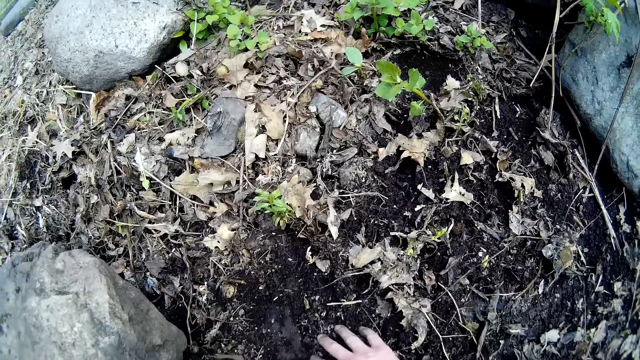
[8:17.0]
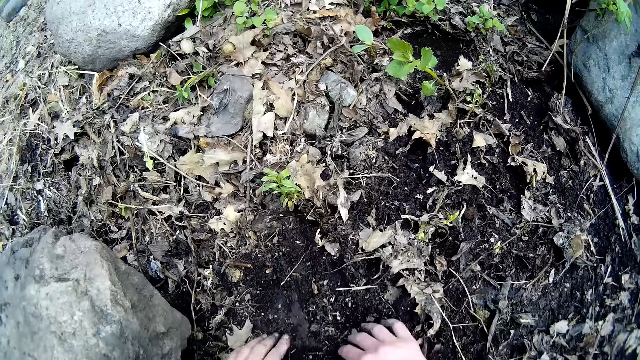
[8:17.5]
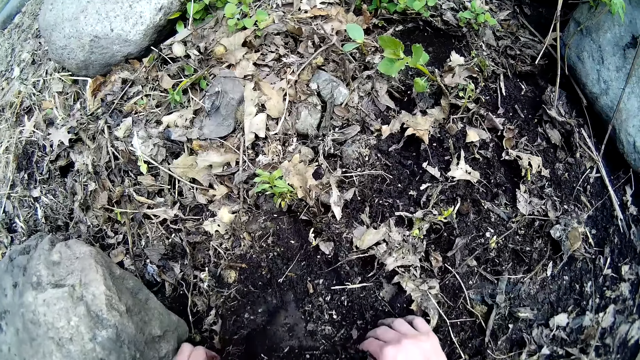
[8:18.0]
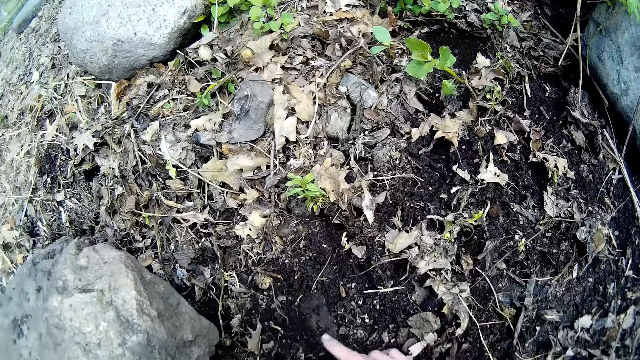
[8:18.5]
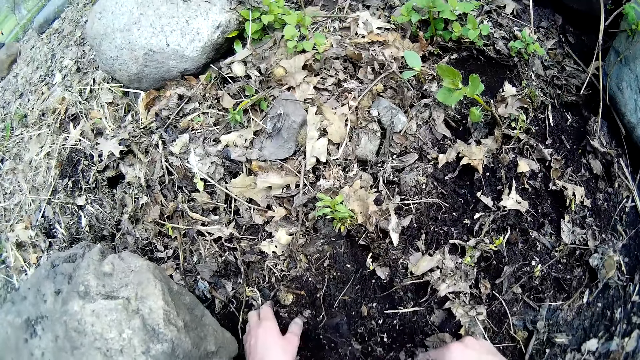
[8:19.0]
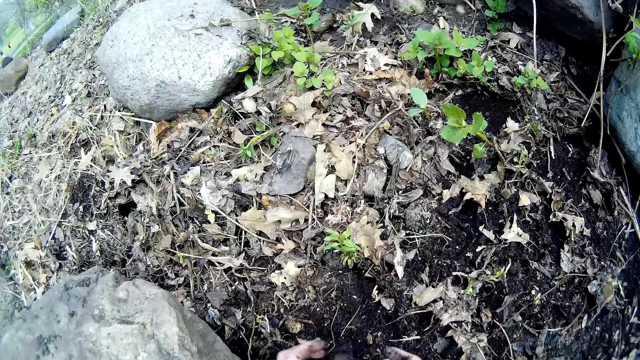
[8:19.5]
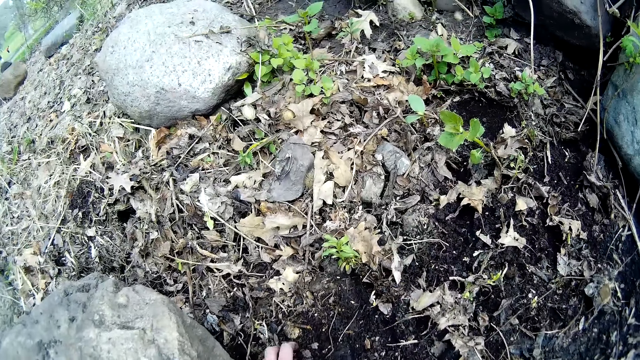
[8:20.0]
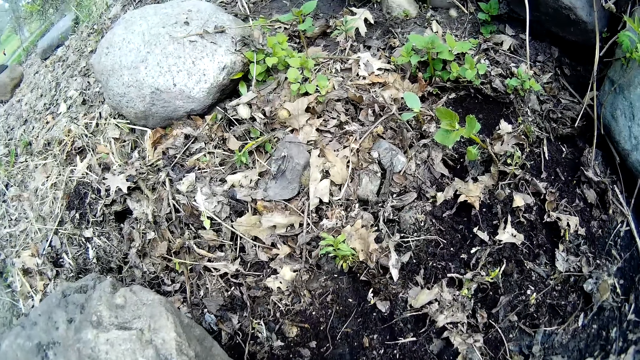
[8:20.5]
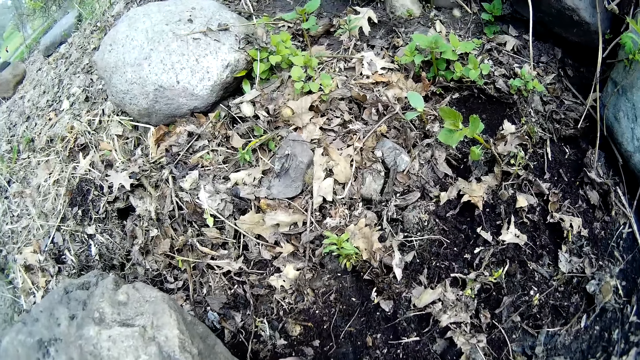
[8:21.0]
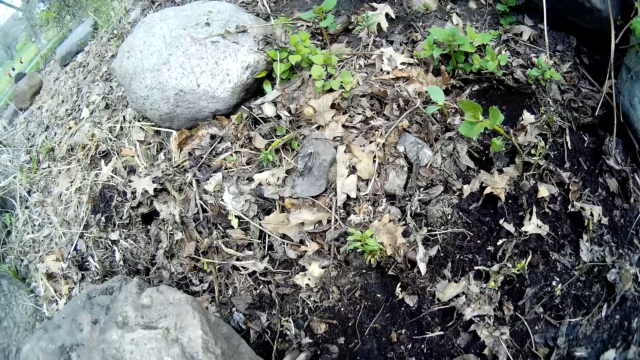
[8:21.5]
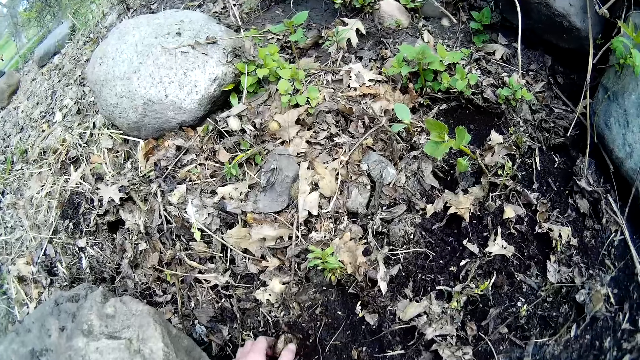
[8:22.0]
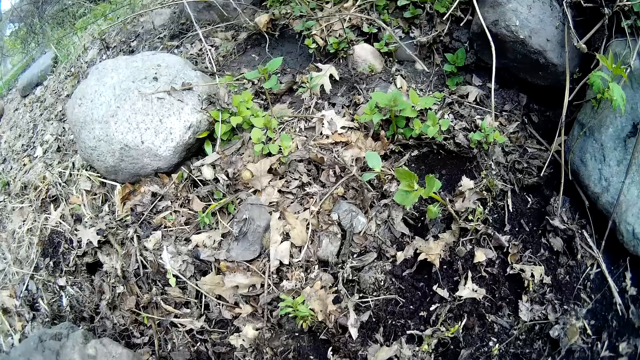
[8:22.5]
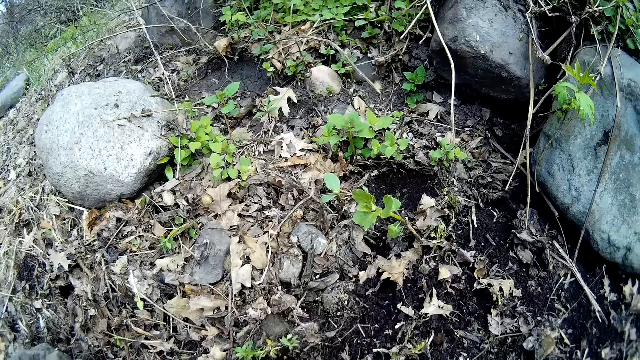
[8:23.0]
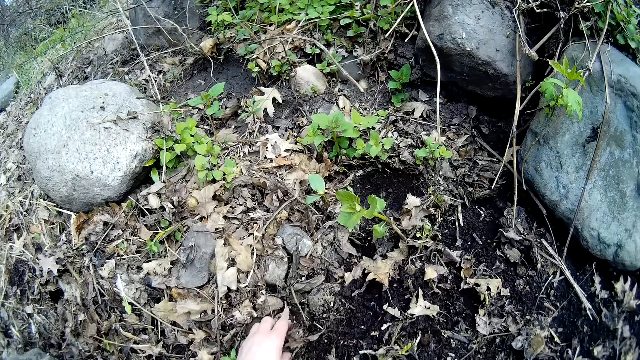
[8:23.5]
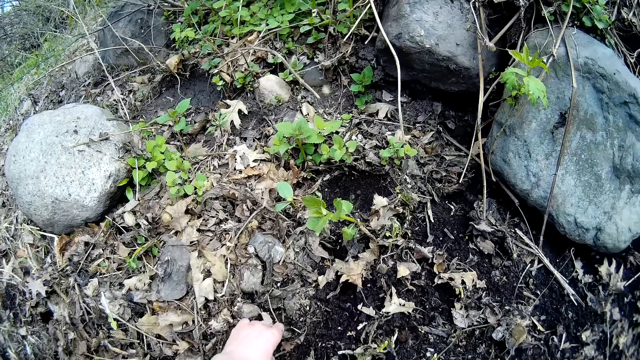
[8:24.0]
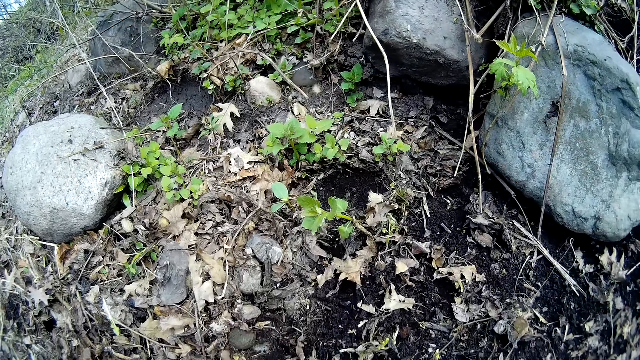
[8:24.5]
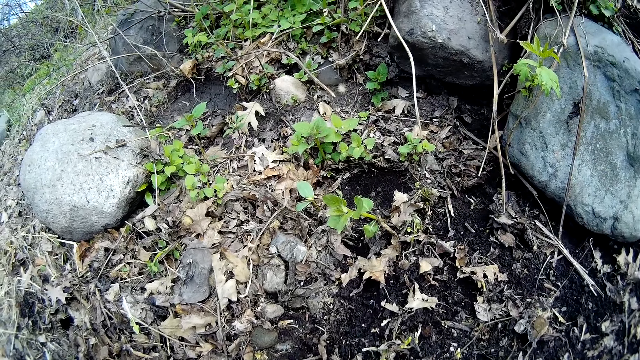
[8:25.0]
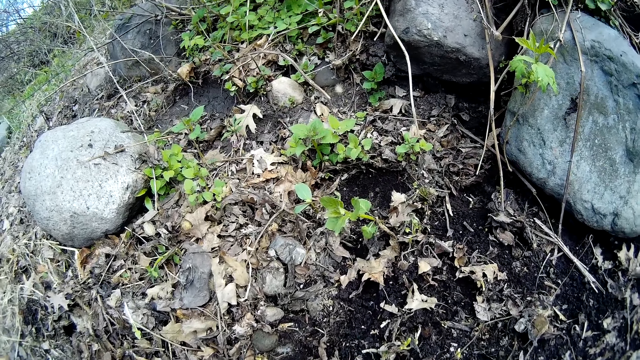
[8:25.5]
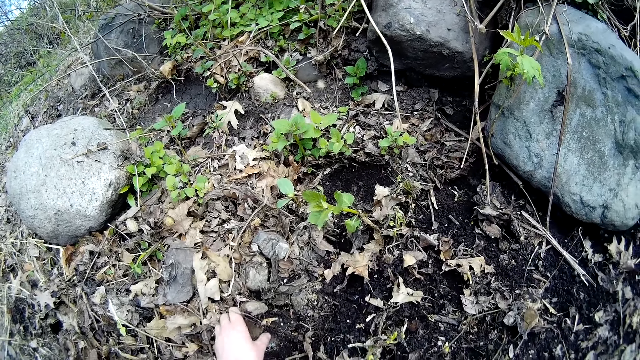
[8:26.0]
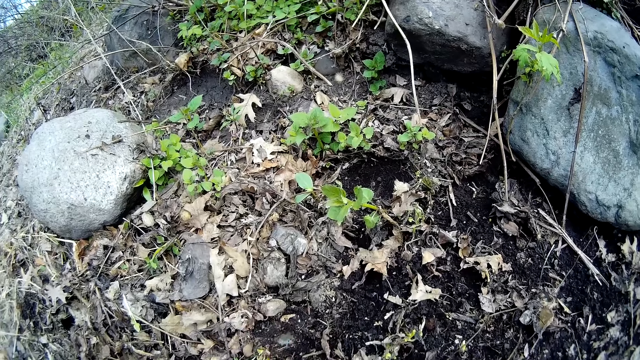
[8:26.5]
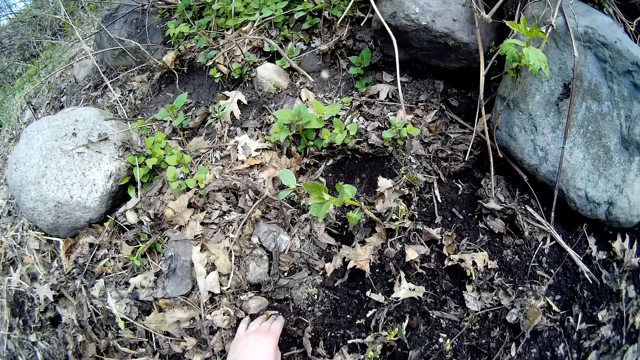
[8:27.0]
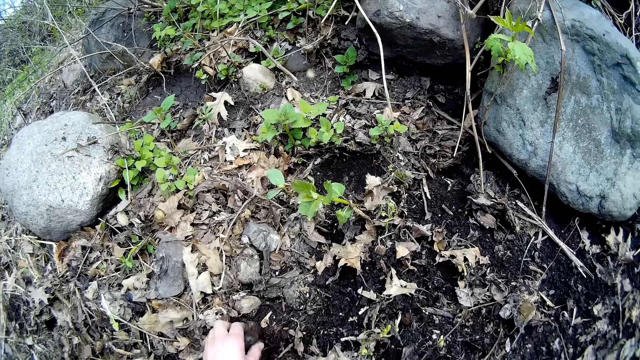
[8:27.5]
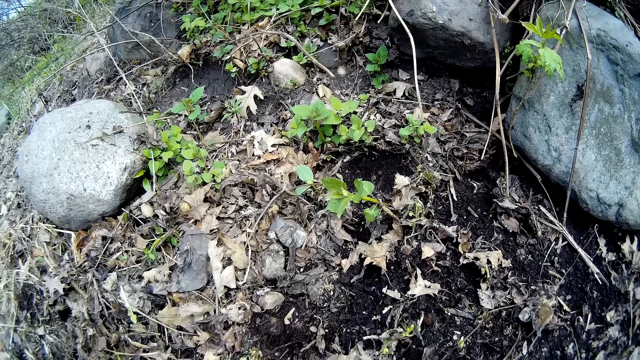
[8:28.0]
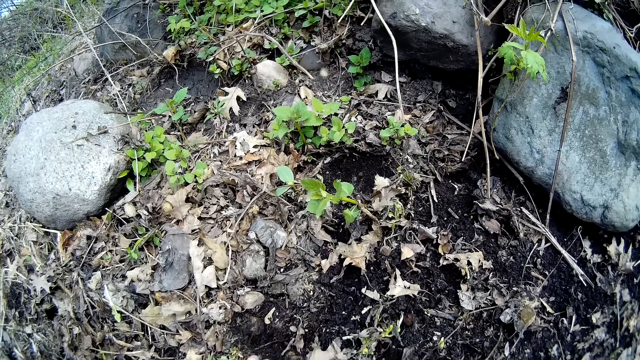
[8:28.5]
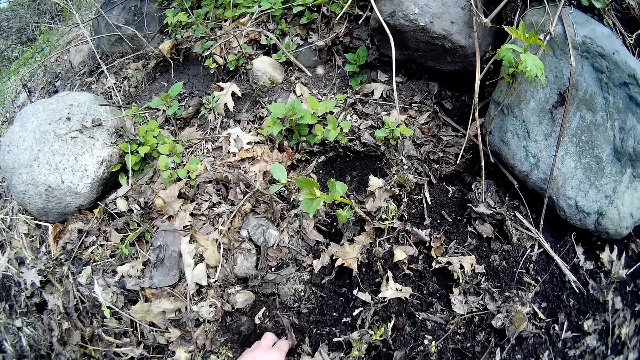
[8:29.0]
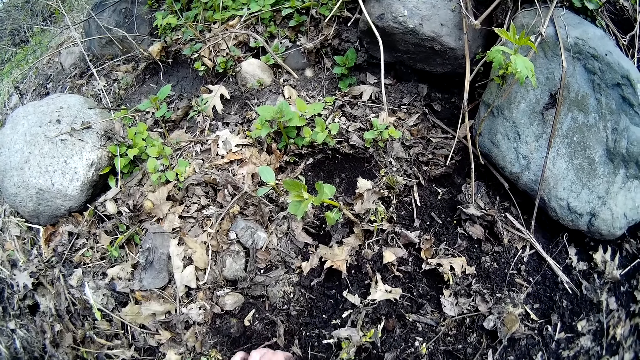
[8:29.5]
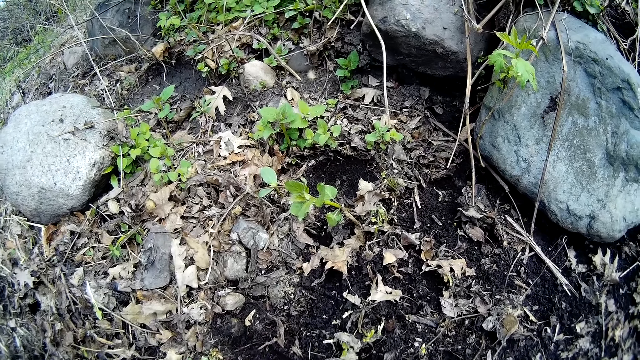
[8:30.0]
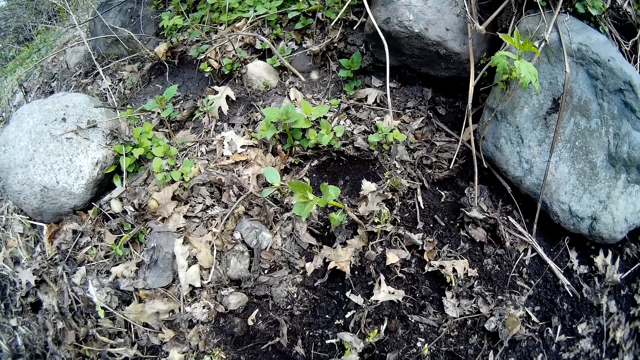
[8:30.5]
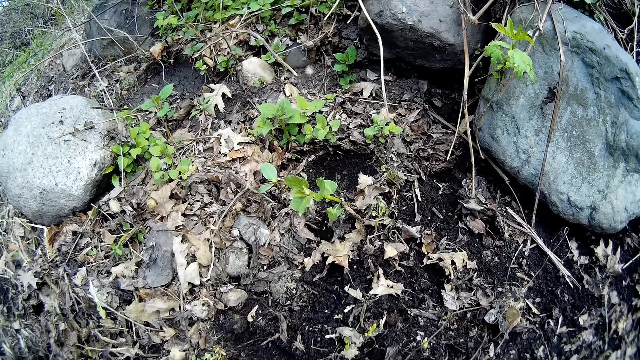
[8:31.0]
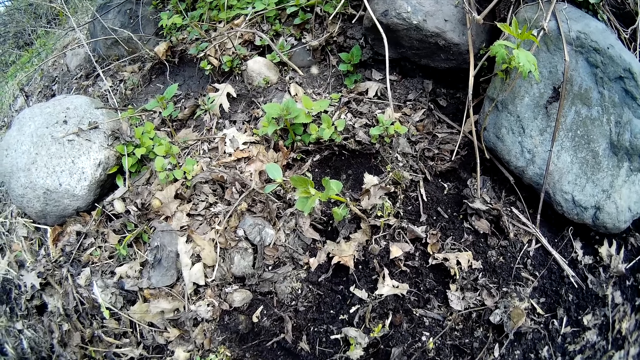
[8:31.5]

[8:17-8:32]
The camera wearer puts hands on the ground. She pulls a stone from the ground. She picks a stone from the ground with her left hand. She clears debris from the ground with her left hand and puts the dried leaves aside. She picks a stone from the ground with her left hand repeatedly.

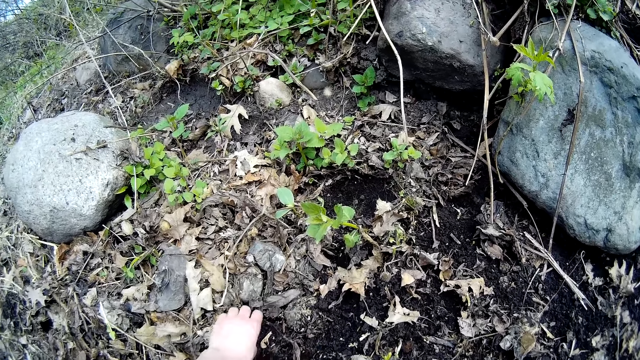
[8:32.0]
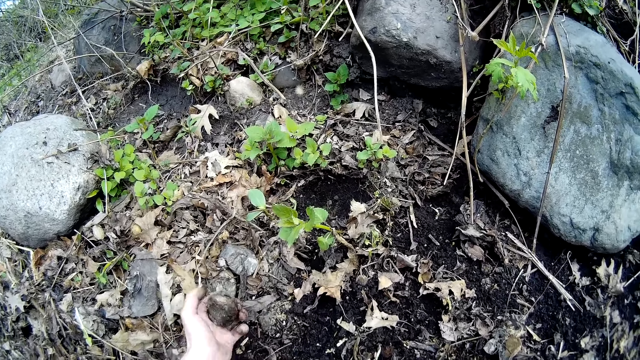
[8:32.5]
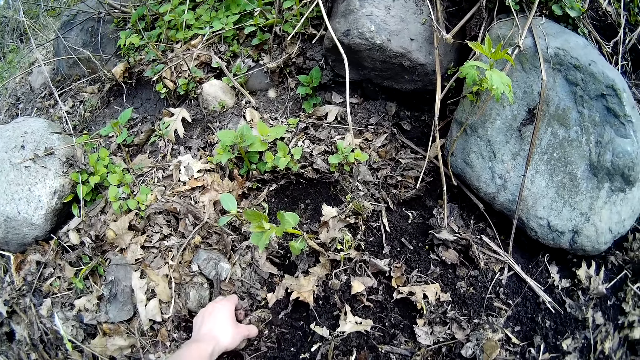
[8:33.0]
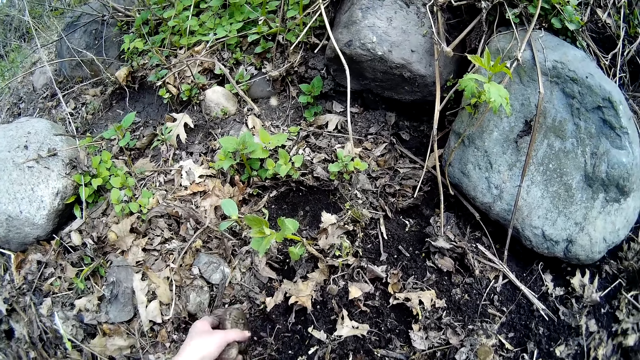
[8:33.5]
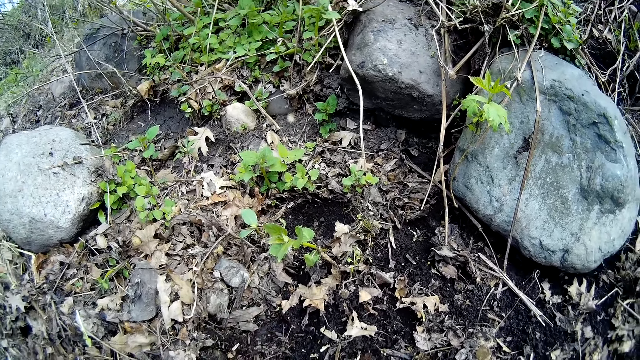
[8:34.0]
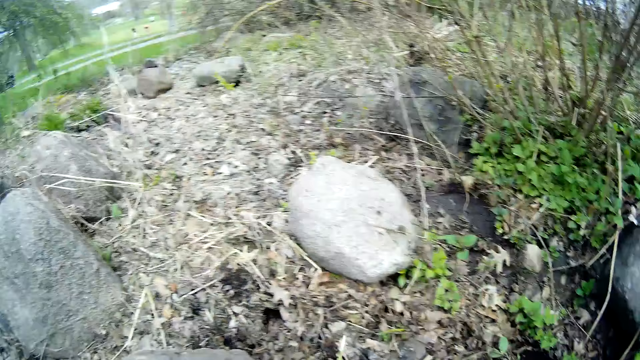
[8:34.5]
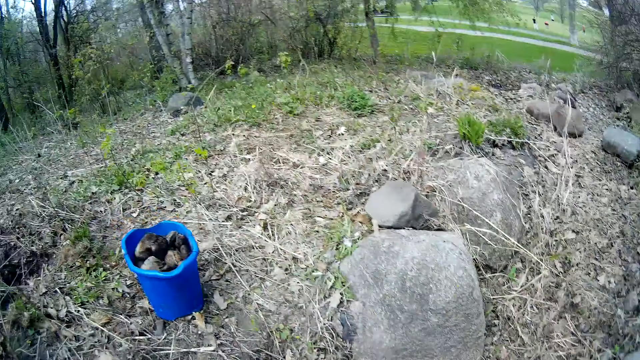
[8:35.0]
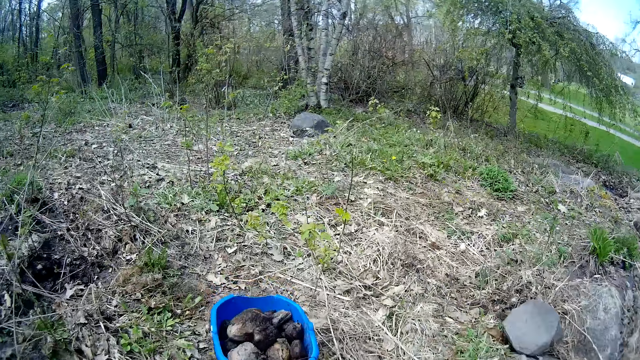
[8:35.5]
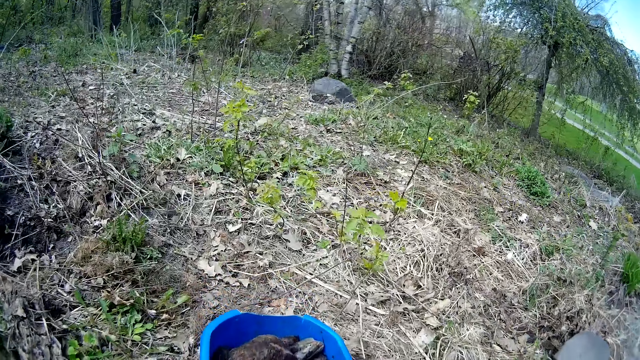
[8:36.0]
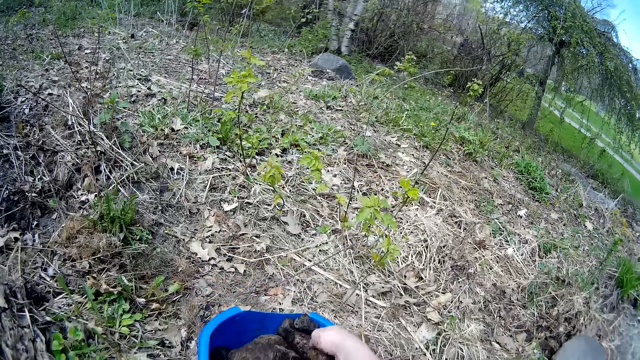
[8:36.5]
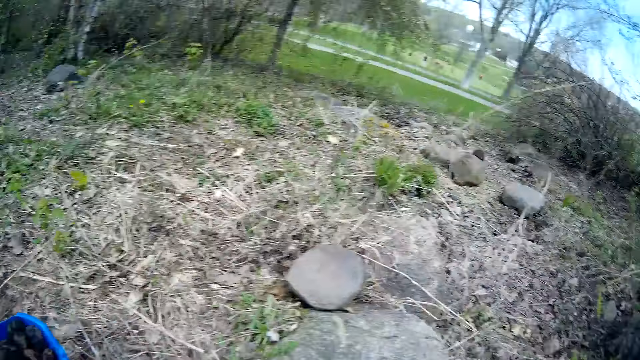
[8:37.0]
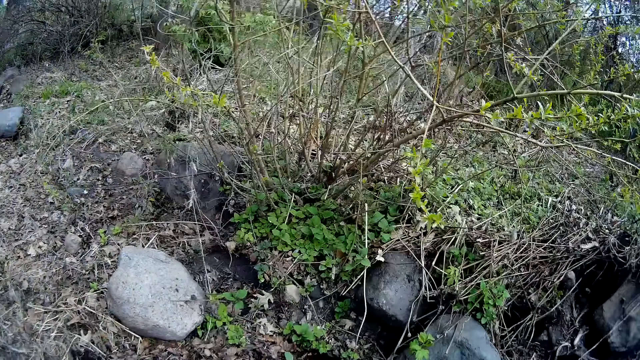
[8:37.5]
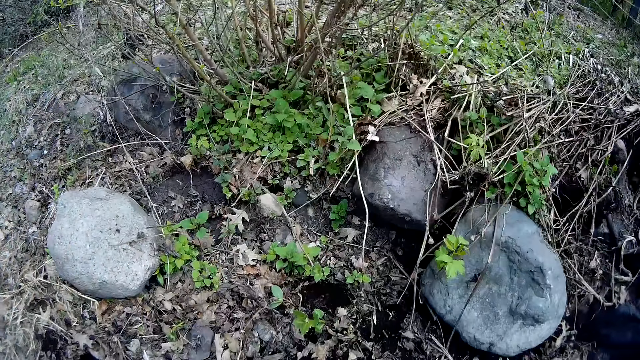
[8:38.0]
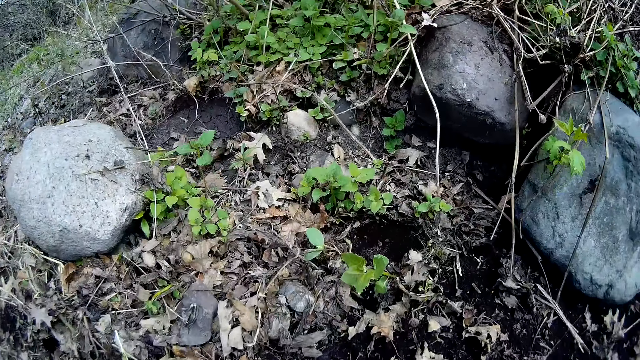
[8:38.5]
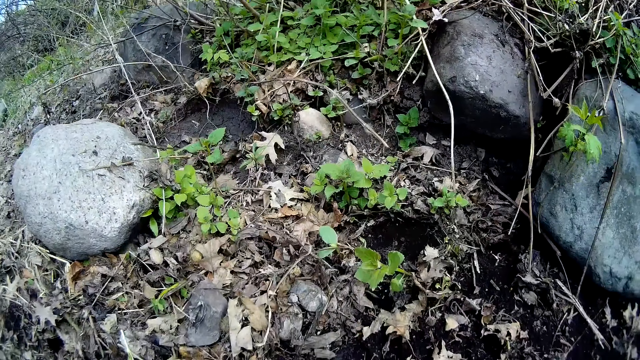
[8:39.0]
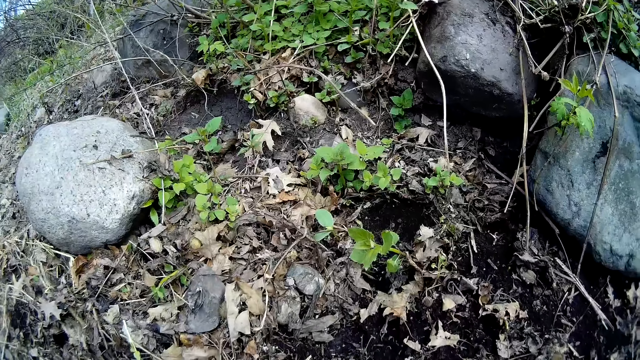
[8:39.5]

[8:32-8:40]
The camera wearer picks a stone from the ground with her left hand. She carries the stone. She picks a stone from the ground with her left hand. She walks towards the blue bucket on the ground. She walks away from the blue bucket.
